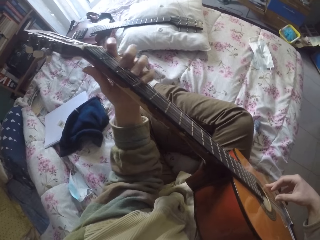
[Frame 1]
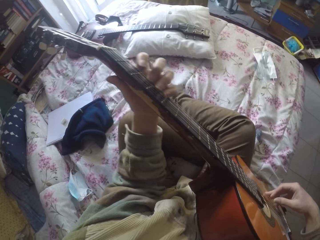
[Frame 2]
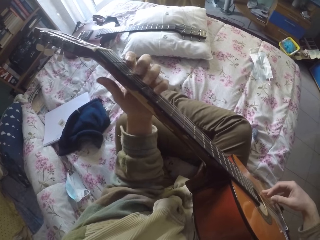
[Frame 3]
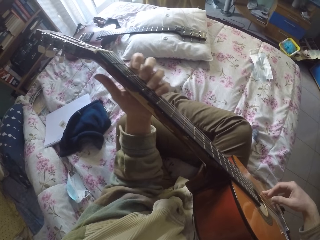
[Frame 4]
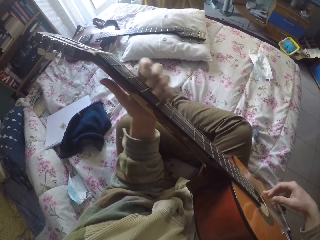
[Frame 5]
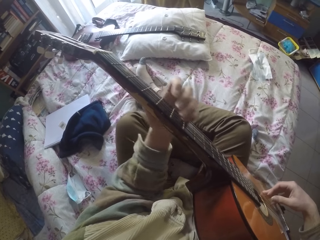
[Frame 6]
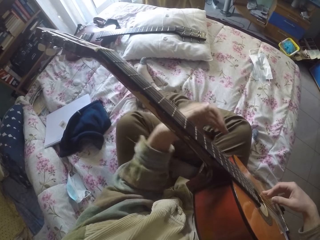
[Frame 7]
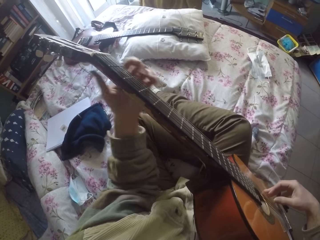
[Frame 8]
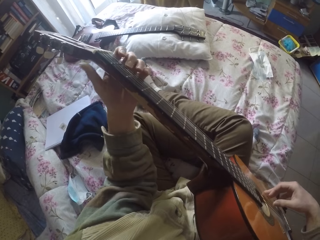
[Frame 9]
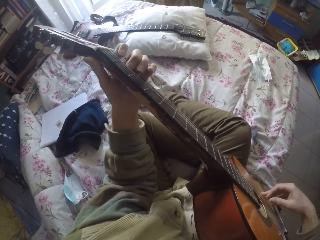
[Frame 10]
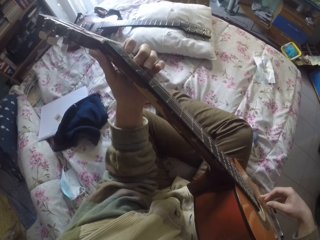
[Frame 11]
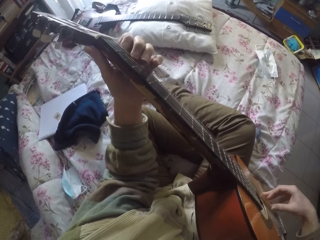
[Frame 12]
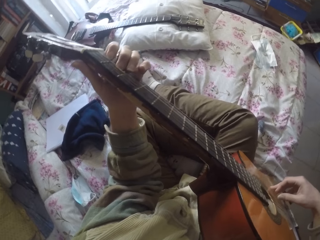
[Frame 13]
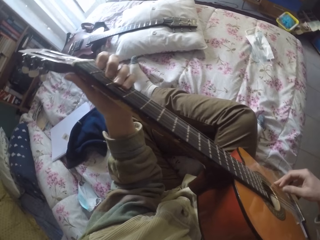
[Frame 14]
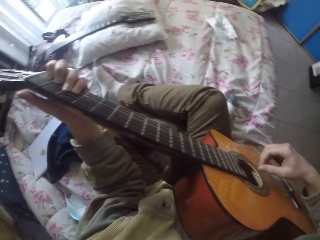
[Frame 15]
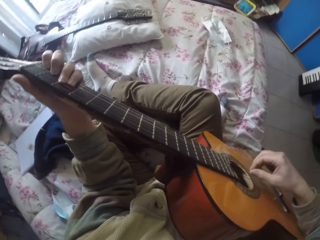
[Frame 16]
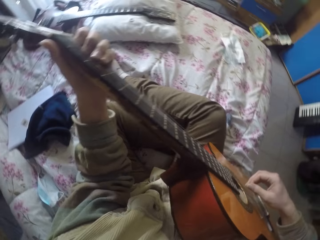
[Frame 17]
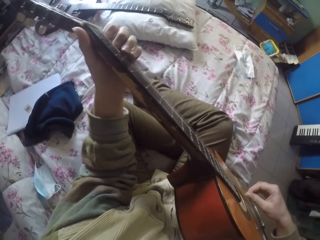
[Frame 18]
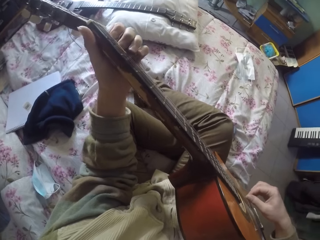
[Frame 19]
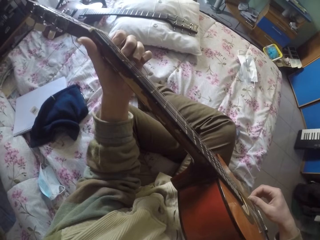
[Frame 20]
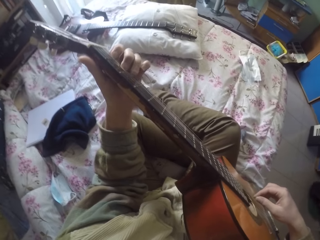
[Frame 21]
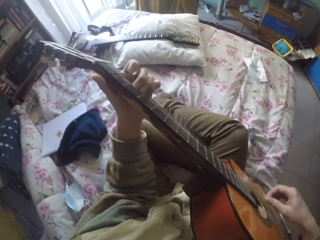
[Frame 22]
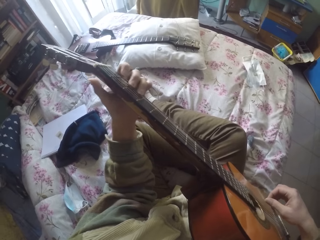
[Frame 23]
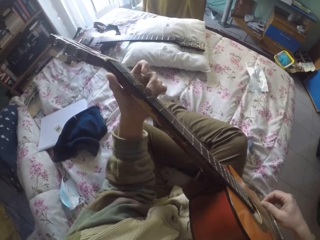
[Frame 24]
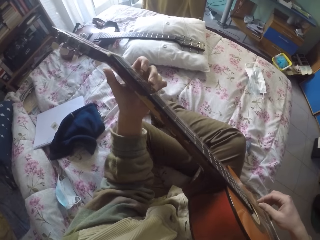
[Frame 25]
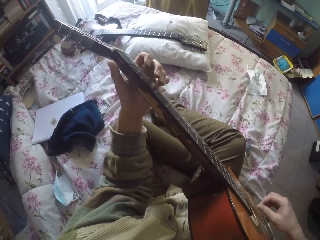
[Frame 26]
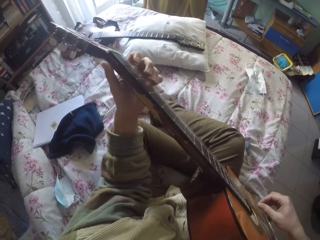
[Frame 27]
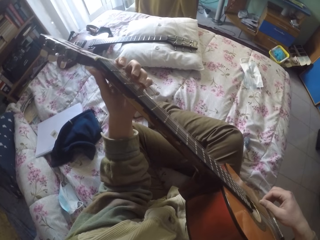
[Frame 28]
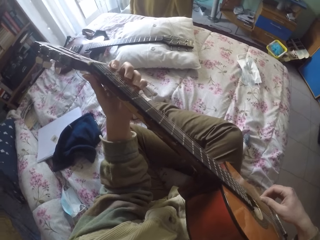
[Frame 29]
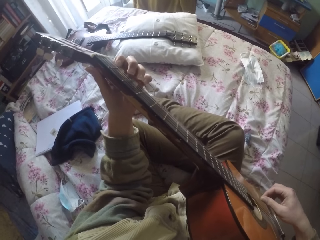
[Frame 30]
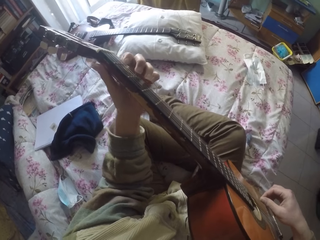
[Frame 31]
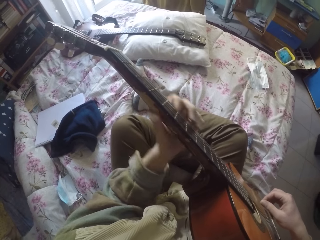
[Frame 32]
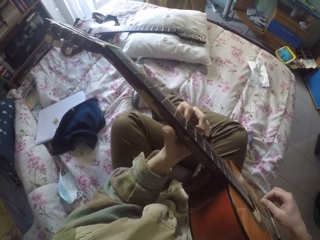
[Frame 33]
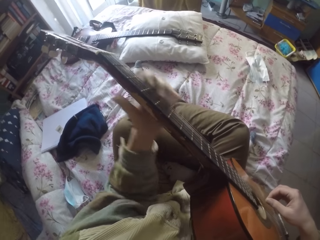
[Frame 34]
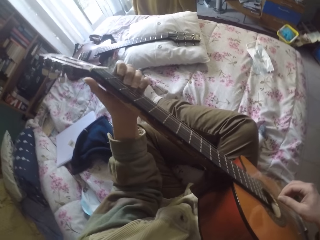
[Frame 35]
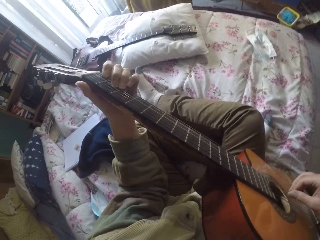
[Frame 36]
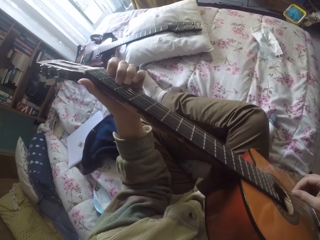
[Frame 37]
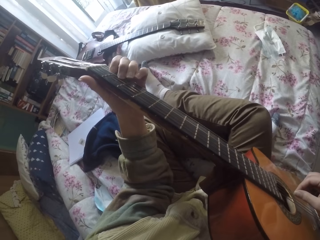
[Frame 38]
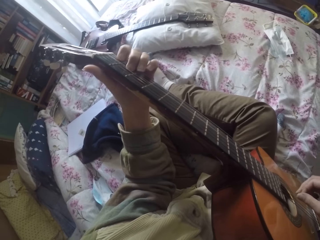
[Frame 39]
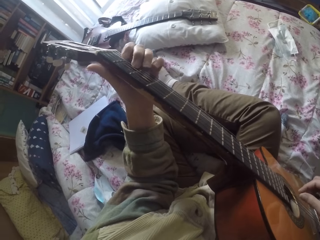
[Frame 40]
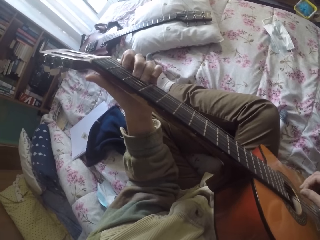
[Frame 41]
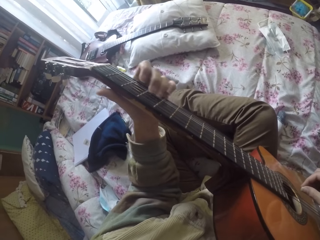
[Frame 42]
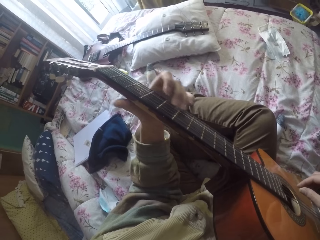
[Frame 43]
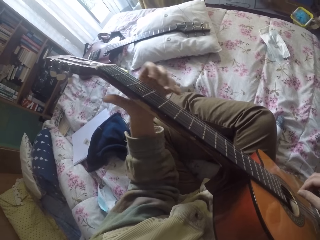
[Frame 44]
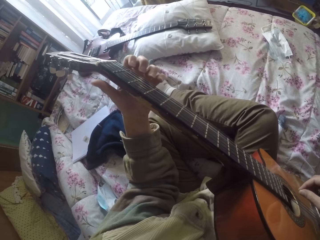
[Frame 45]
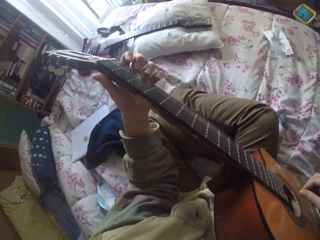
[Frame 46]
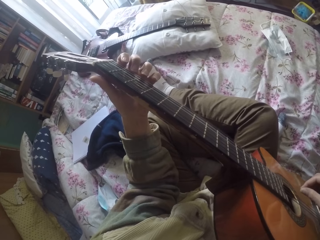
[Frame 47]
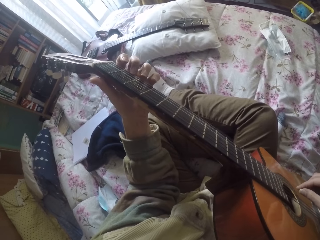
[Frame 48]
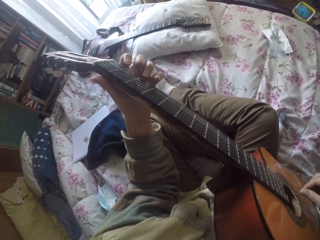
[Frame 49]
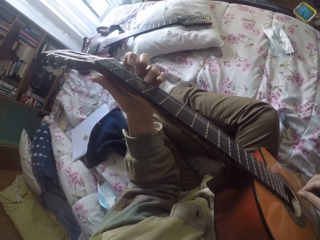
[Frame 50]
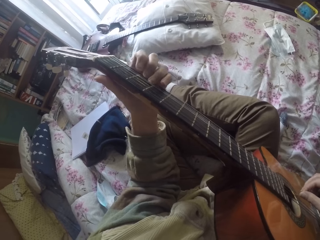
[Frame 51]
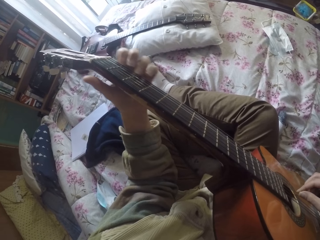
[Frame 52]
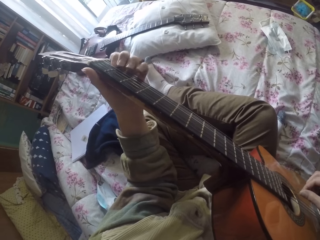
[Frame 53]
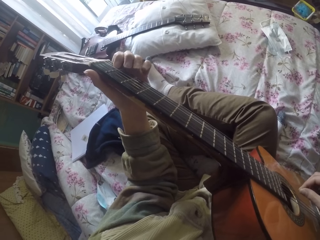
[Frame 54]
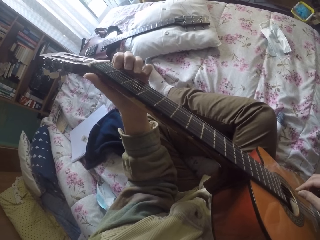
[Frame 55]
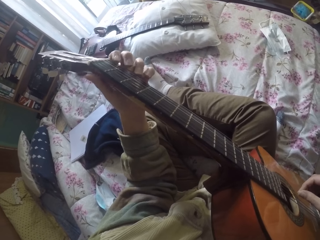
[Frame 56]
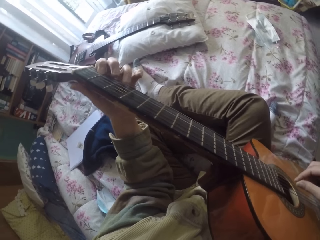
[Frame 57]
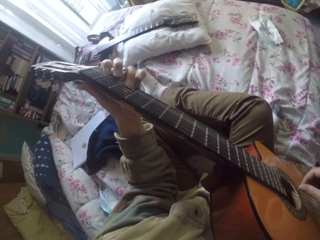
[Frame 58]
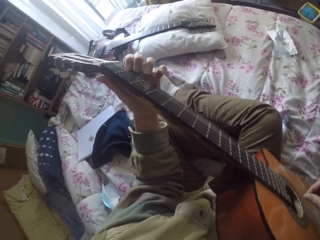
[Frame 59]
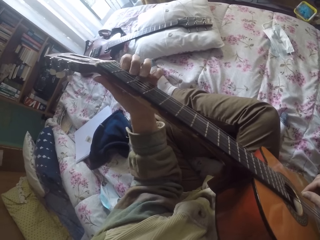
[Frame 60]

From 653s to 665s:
The camera wearer plays the guitar strings with the right hand. They play the guitar strings with the left hand.

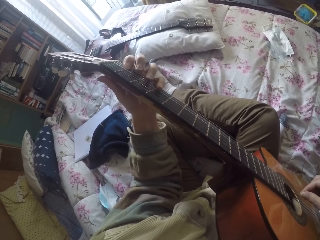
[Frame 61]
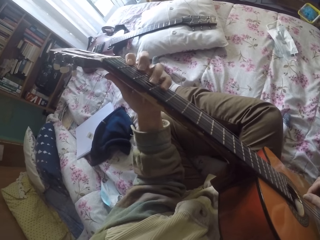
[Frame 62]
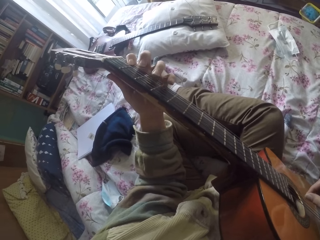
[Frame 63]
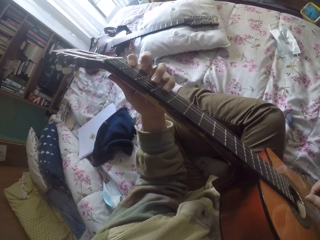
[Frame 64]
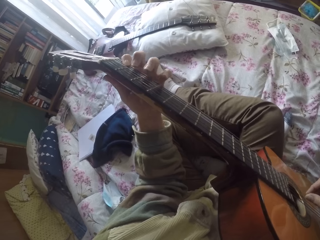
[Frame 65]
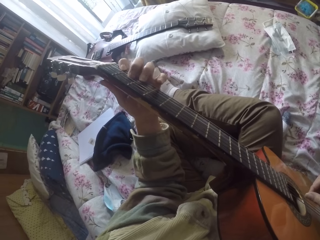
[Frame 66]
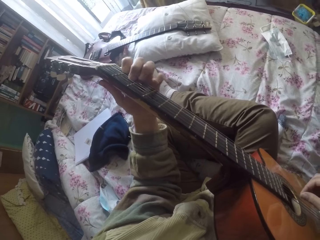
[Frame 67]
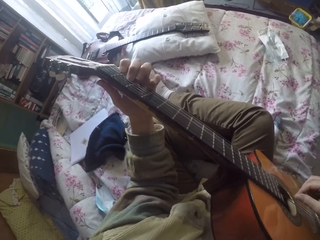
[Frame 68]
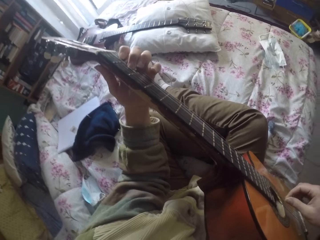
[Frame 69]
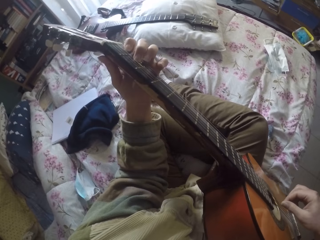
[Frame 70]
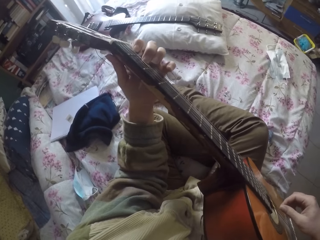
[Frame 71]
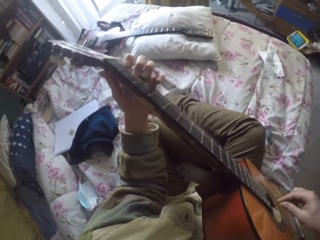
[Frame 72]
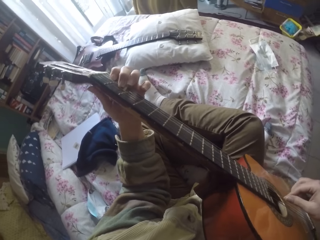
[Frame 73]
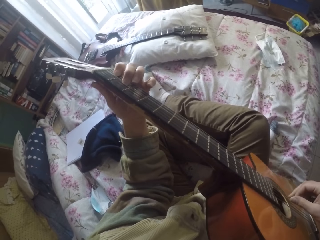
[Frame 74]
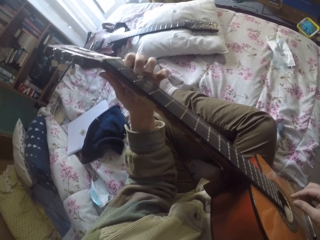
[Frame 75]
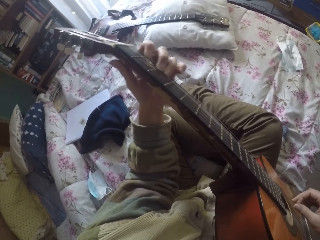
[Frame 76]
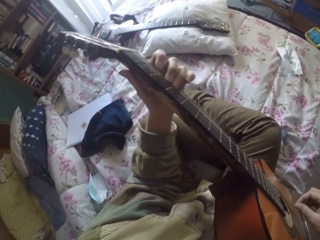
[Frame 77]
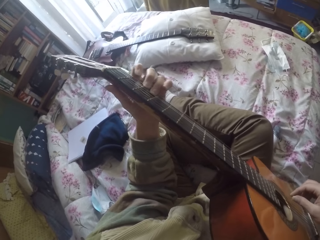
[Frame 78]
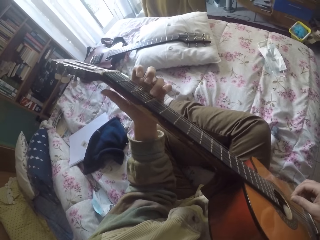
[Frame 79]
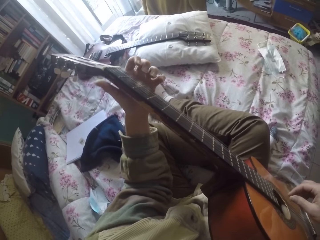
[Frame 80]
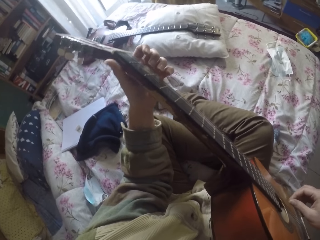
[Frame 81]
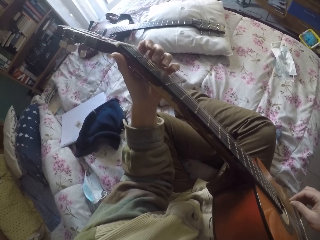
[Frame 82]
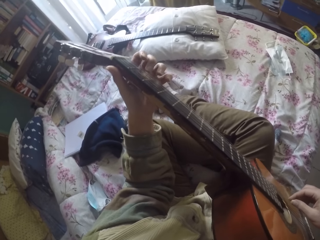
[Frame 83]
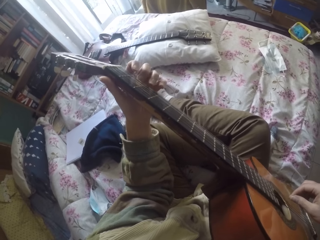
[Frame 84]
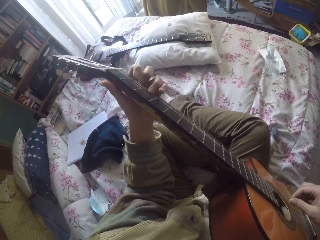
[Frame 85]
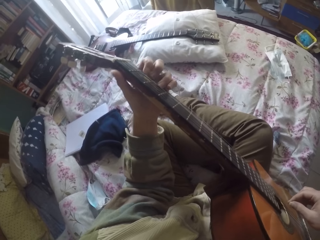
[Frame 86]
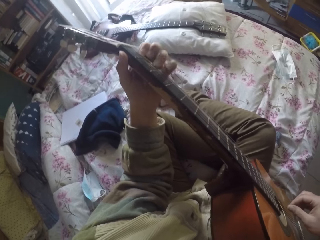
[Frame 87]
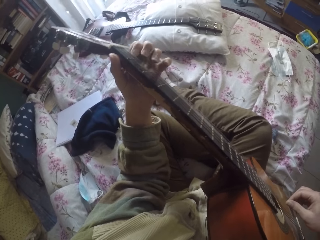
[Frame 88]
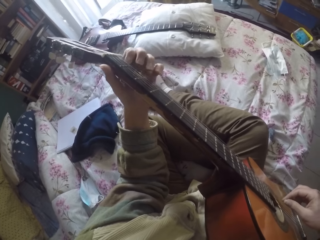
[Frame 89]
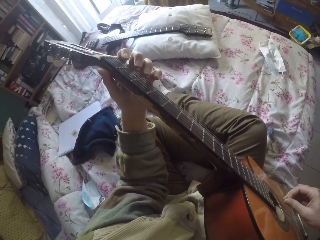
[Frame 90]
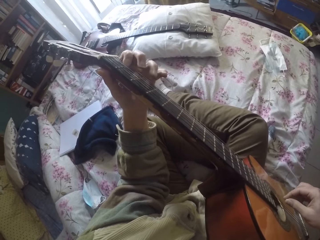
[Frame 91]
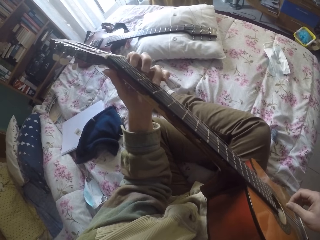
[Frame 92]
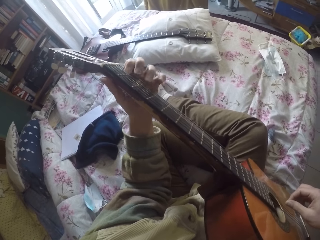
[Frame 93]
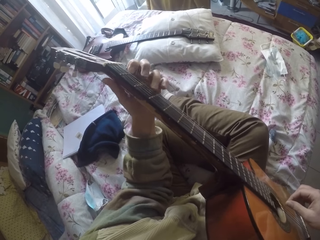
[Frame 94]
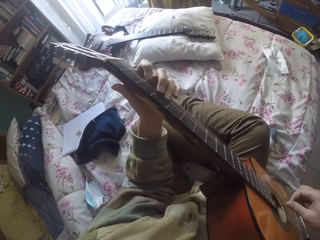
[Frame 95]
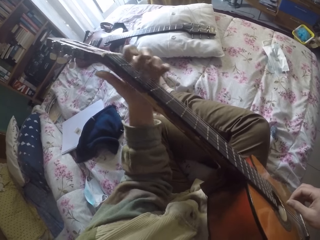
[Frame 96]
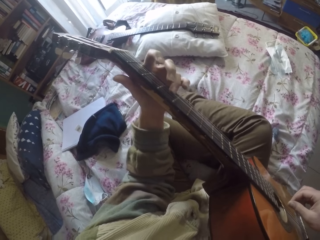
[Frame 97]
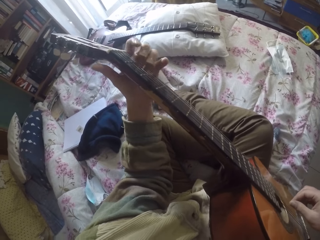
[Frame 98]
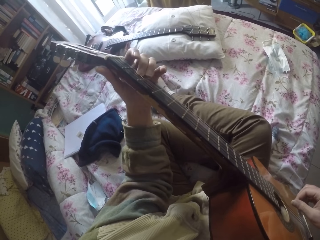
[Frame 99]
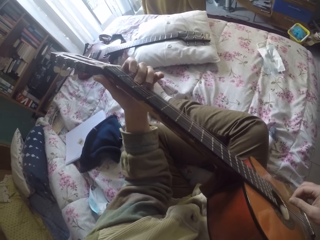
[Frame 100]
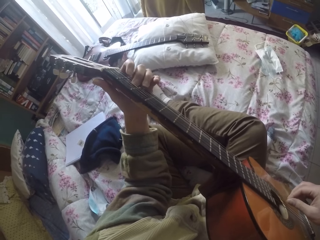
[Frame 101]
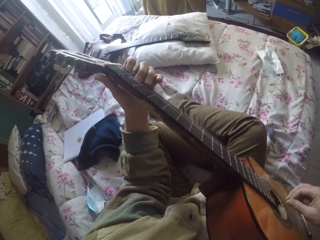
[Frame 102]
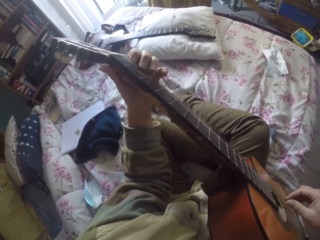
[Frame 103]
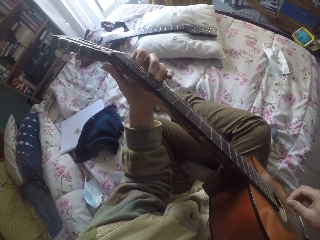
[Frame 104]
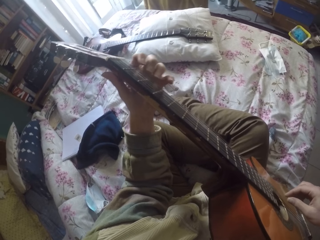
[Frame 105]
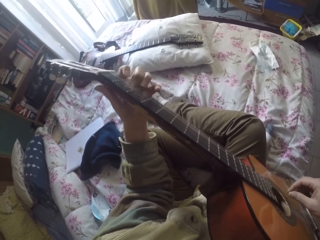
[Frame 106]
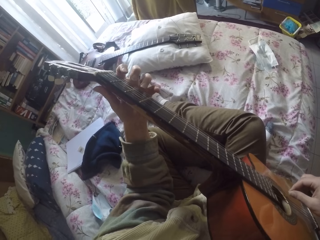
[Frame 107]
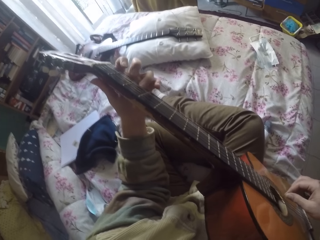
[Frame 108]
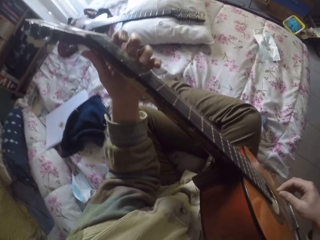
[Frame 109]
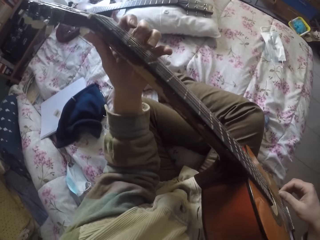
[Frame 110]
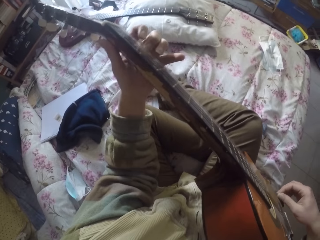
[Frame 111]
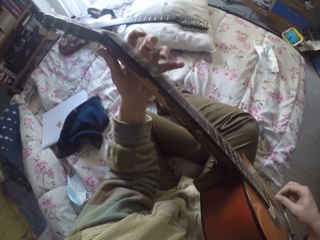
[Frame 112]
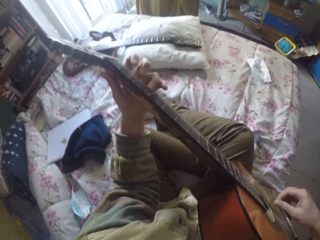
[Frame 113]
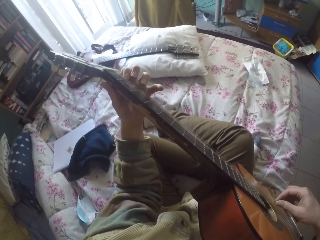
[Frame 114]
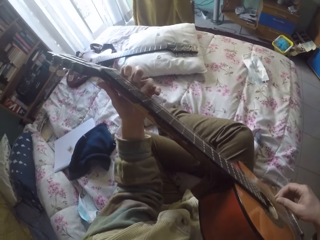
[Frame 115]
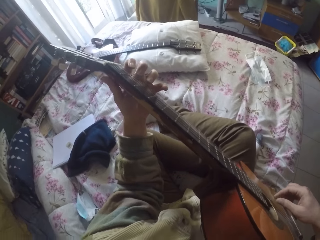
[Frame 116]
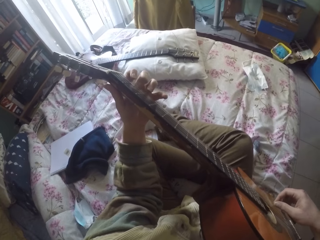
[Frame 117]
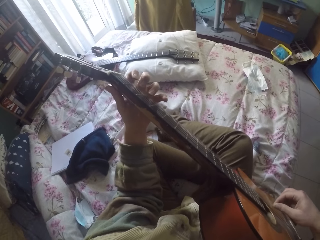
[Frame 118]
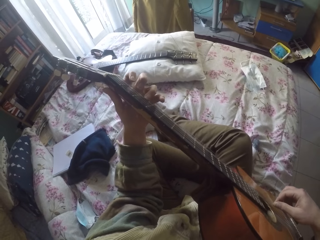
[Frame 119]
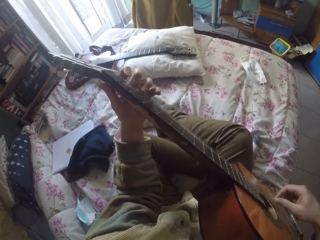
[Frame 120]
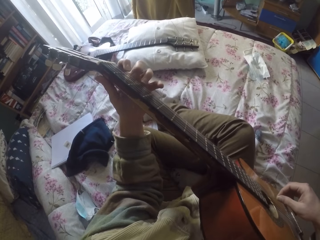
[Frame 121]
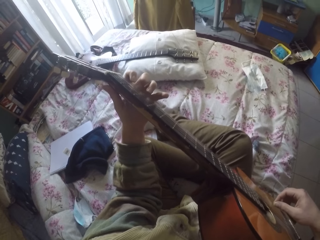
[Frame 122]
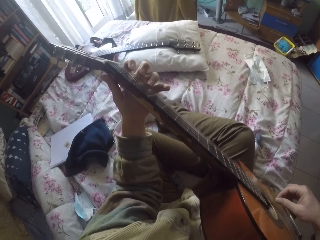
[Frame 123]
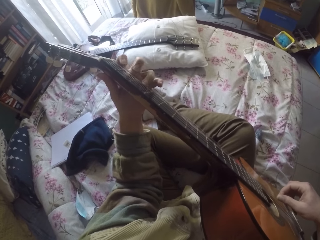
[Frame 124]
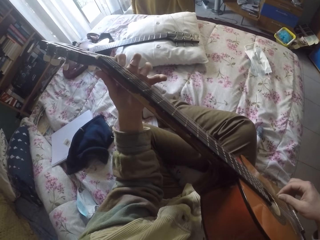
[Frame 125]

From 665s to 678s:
The camera wearer plays the guitar strings with the right hand. They play the guitar strings with the left hand.
